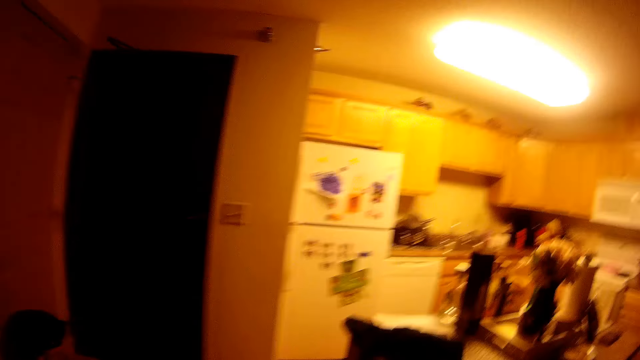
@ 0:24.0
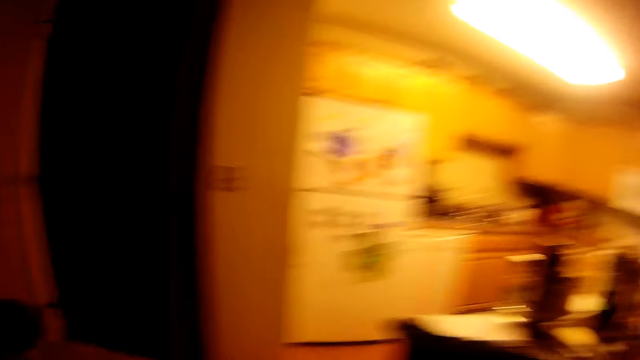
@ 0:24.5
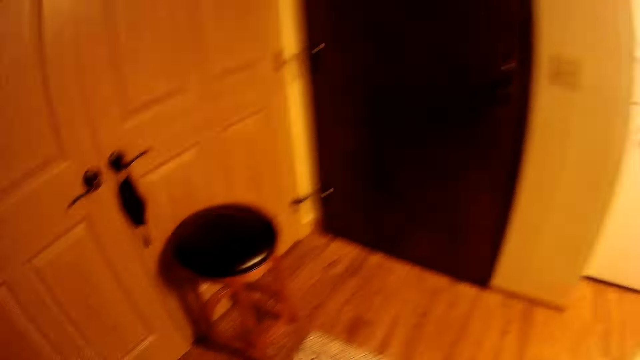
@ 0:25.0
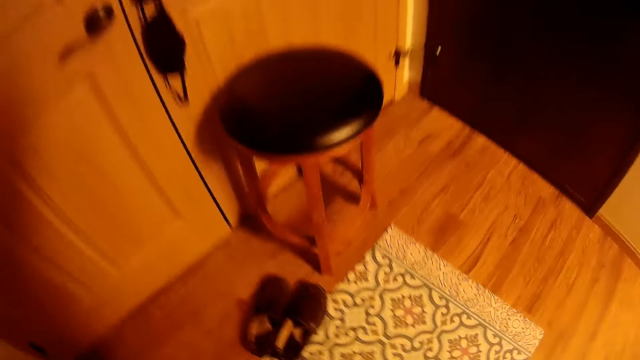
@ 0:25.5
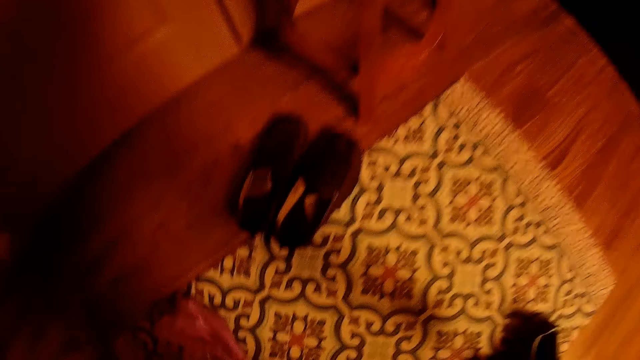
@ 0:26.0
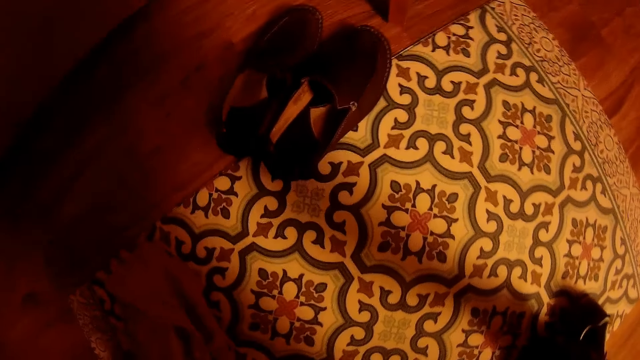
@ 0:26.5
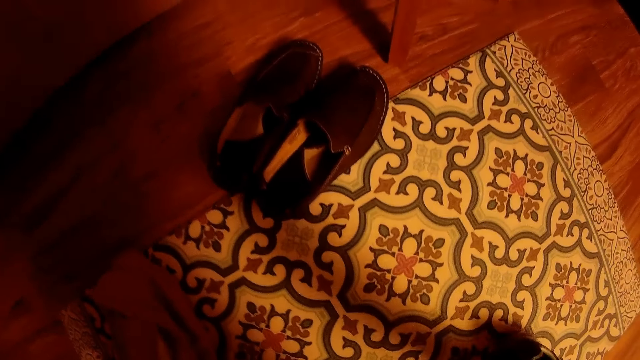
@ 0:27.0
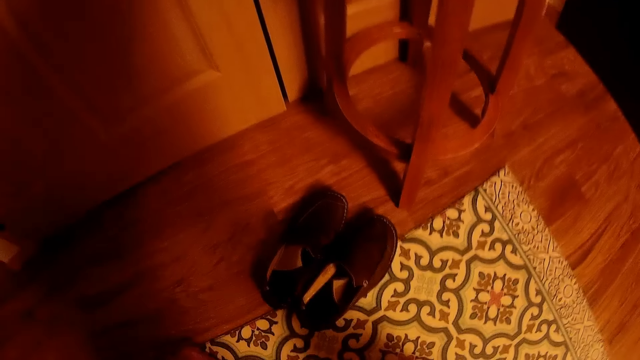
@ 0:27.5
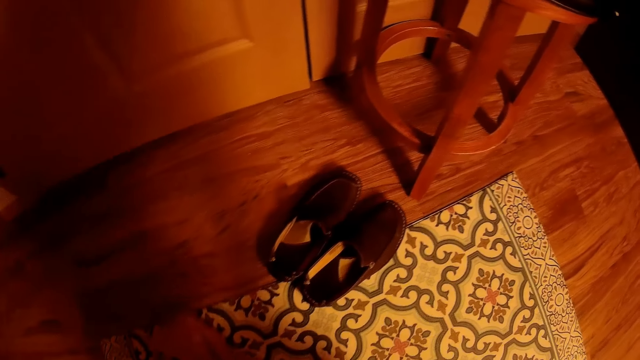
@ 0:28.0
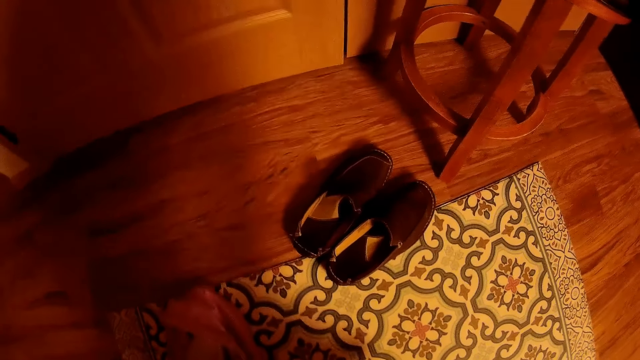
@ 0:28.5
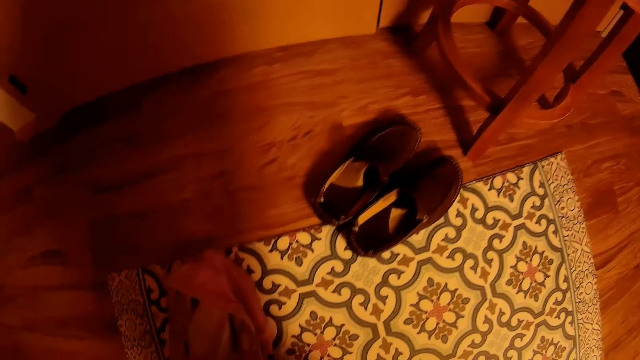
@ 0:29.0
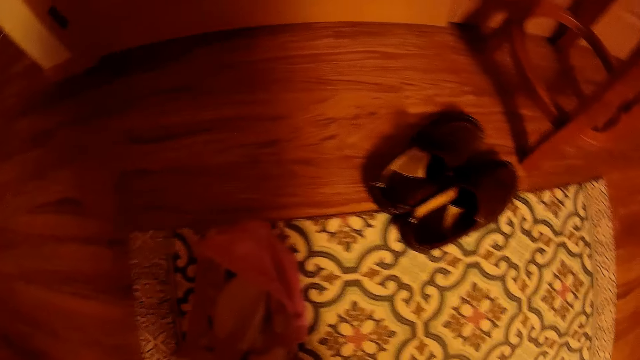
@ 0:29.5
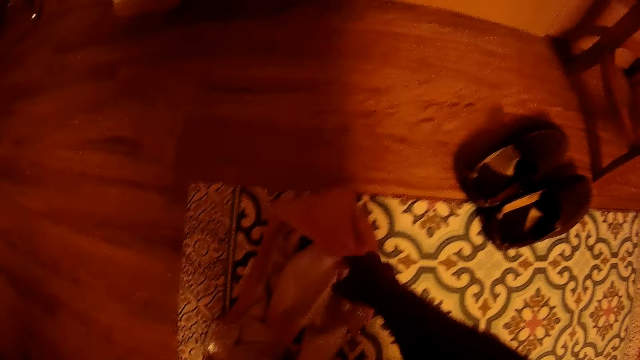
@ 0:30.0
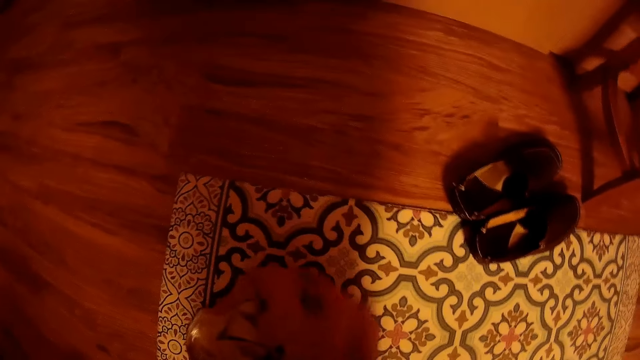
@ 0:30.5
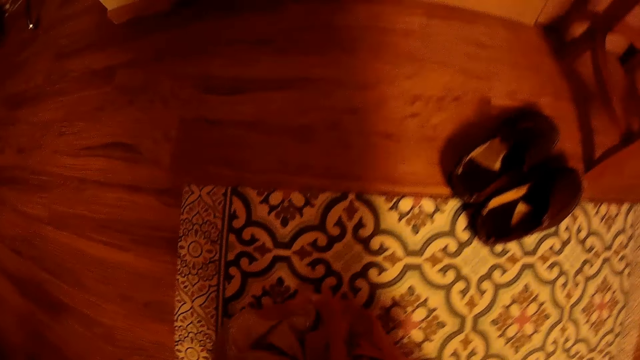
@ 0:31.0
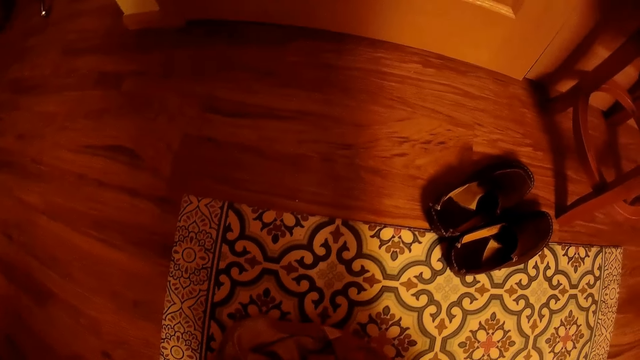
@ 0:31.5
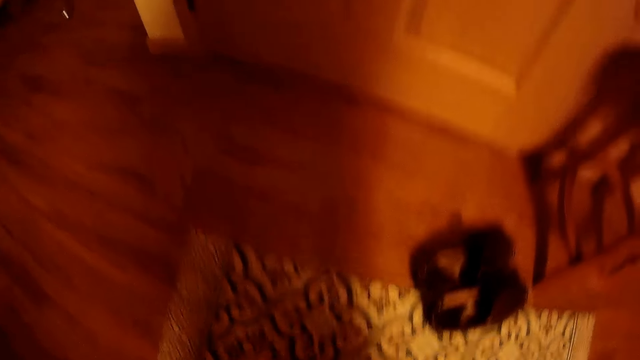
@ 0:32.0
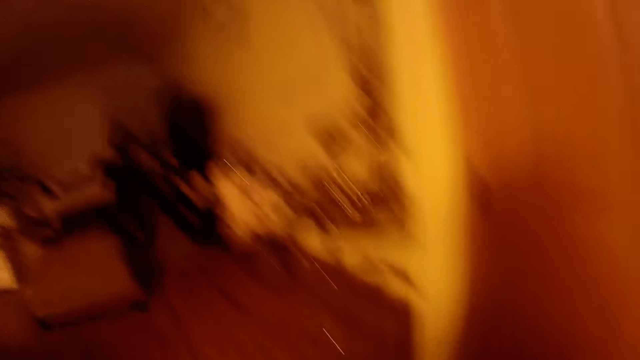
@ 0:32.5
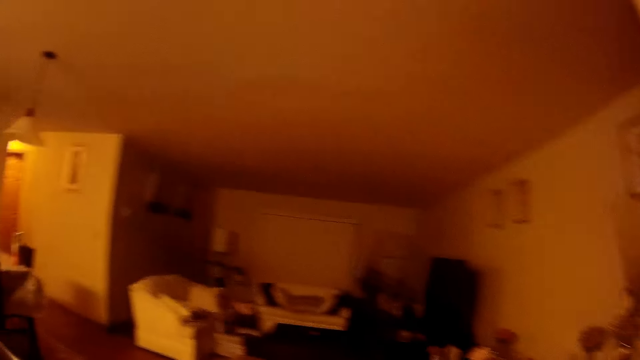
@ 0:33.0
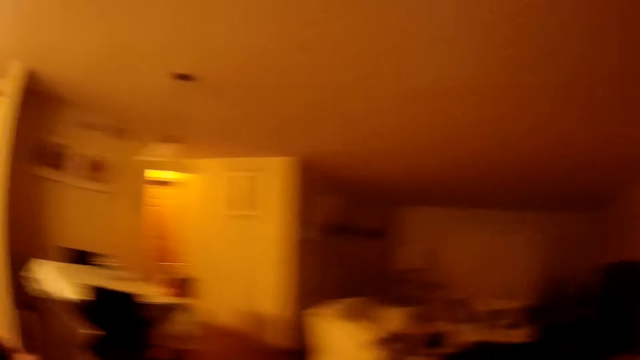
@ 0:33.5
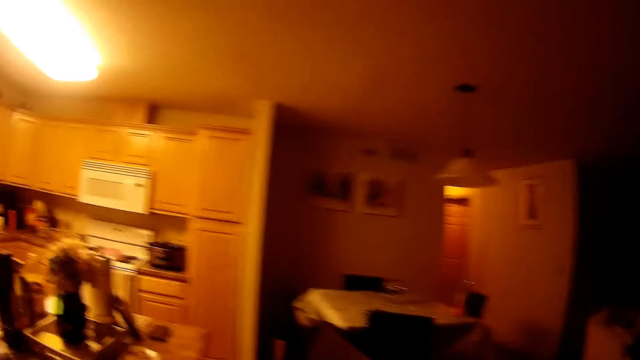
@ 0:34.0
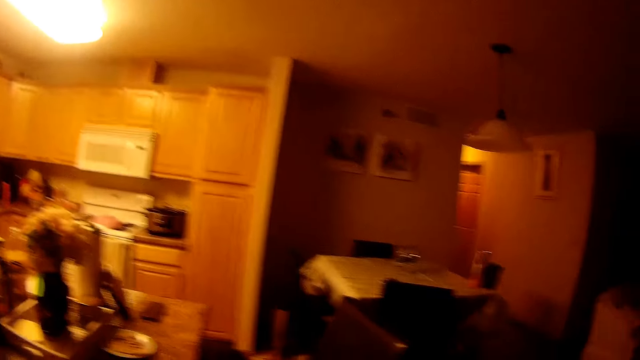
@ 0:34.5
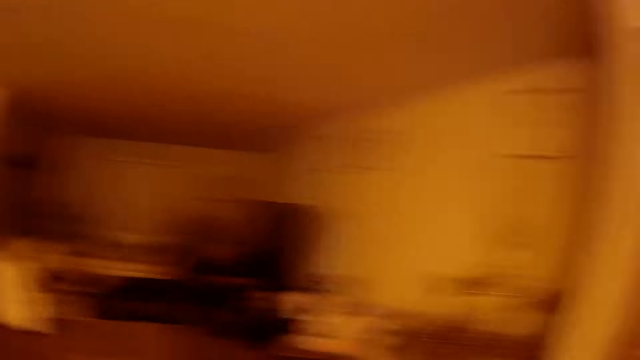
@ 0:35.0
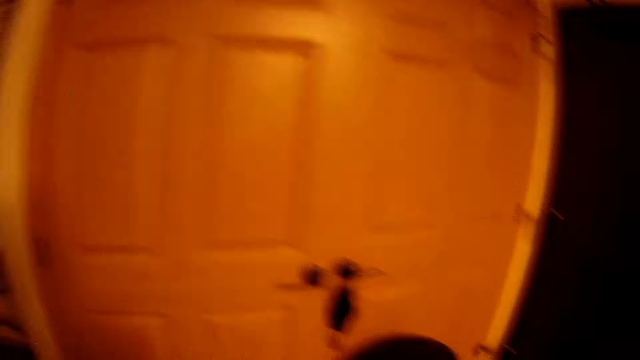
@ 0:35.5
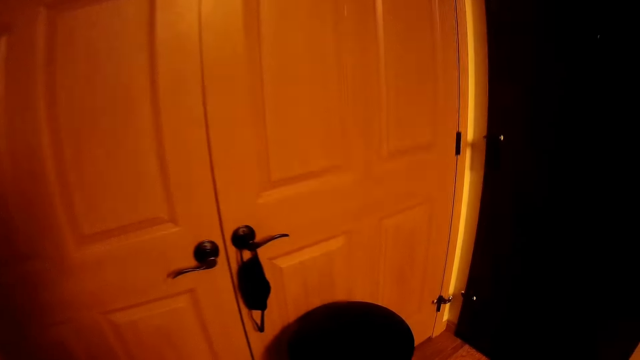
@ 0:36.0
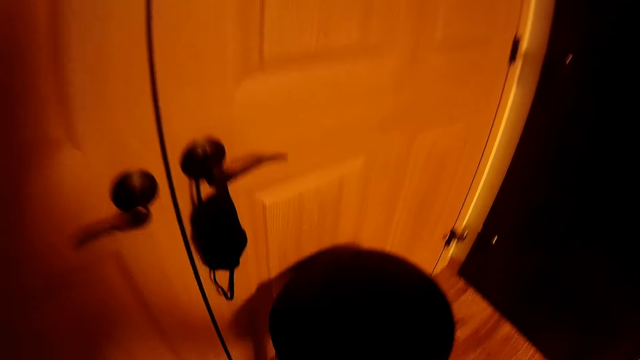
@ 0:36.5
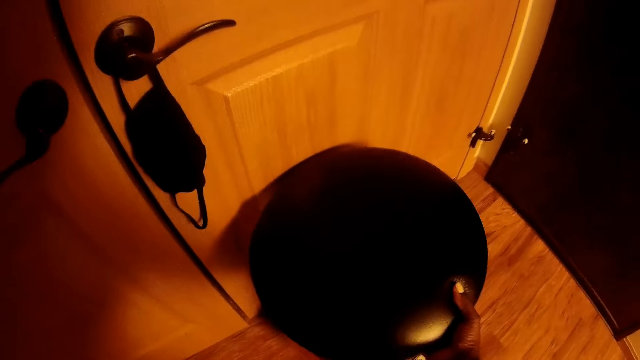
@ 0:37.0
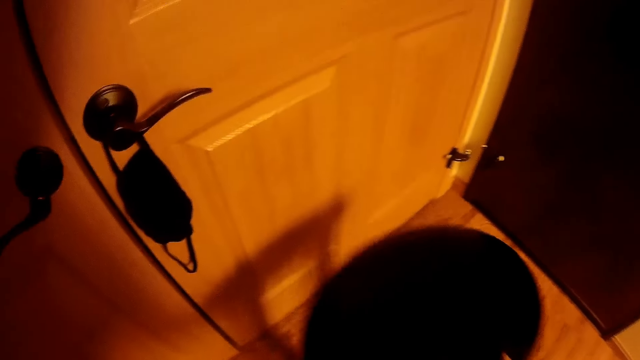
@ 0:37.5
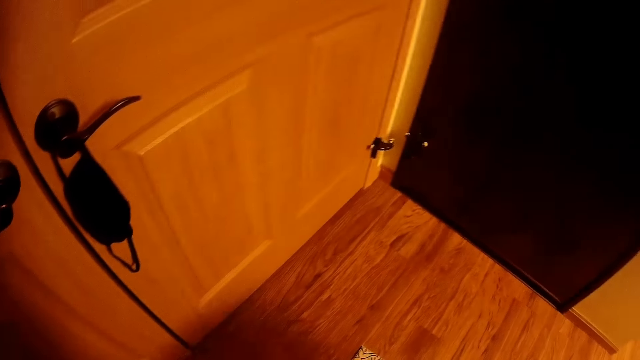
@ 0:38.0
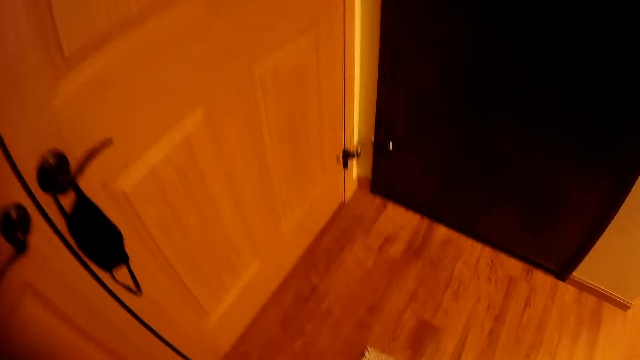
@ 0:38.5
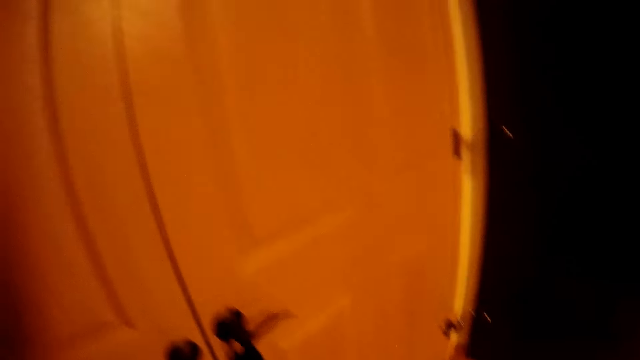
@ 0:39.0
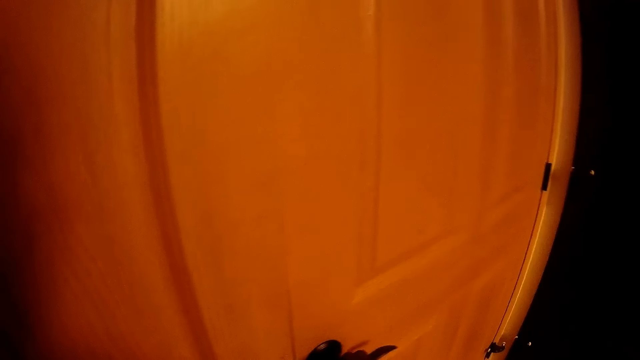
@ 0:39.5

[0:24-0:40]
The camera wearer bends down. She picks up a cloth from the floor with her right hand. She straightens up and looks around. She lifts up a stool and moves the stool with her right hand.

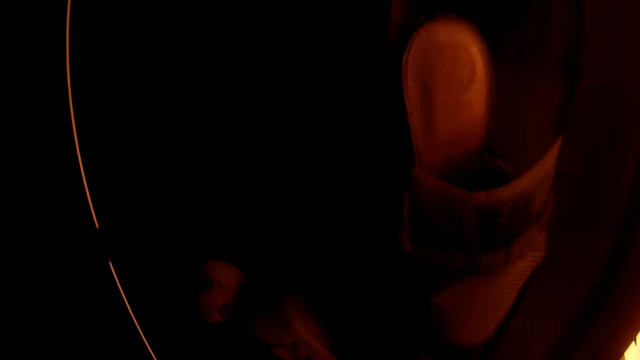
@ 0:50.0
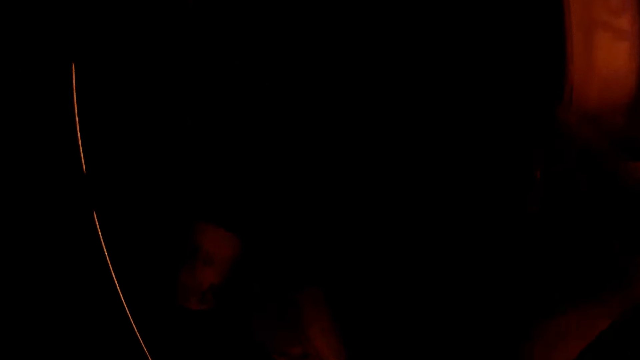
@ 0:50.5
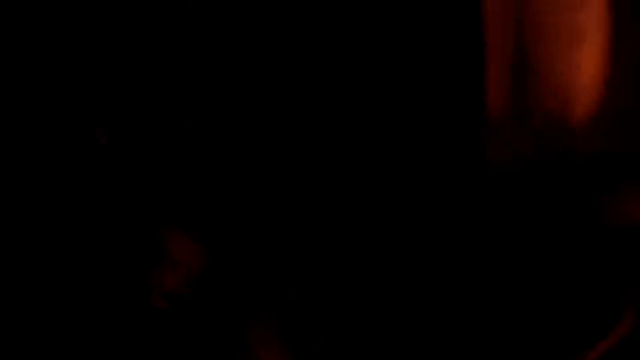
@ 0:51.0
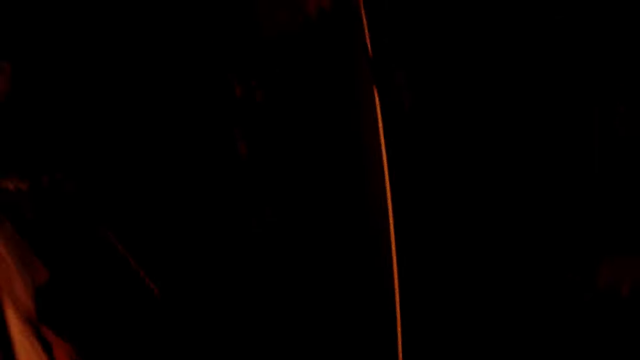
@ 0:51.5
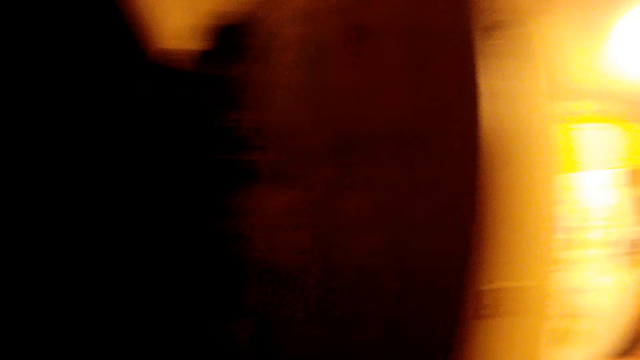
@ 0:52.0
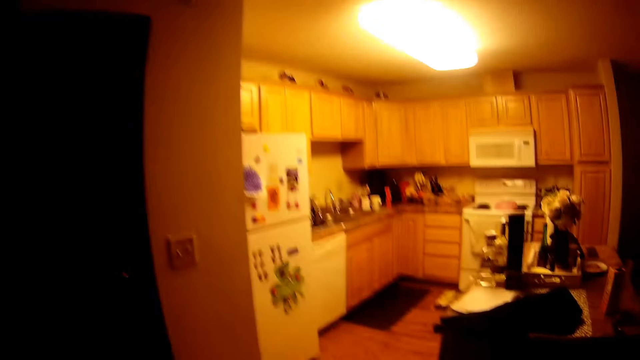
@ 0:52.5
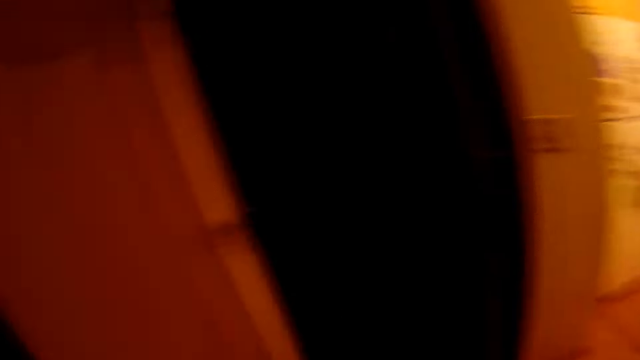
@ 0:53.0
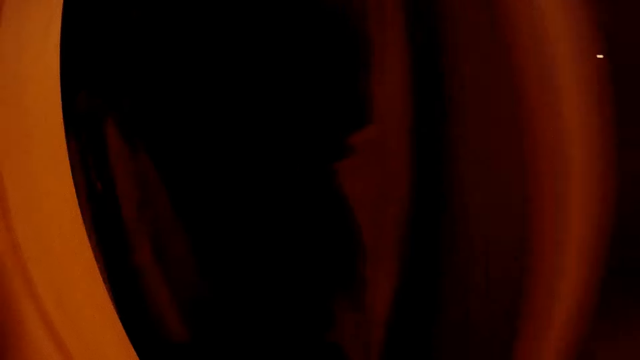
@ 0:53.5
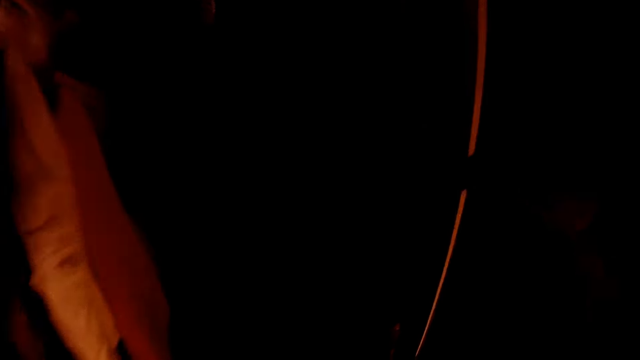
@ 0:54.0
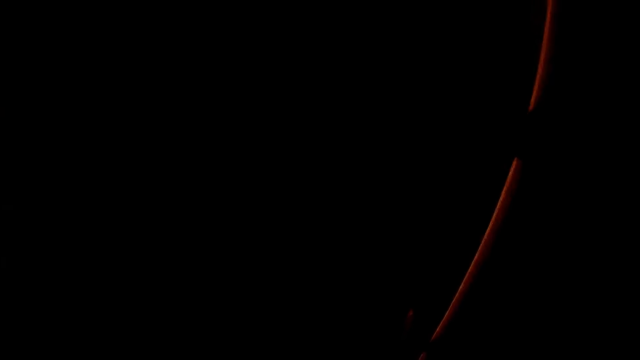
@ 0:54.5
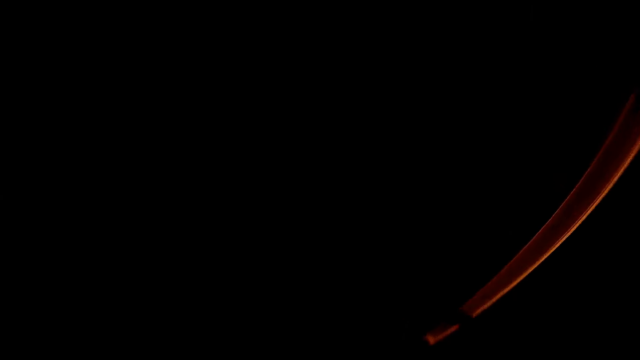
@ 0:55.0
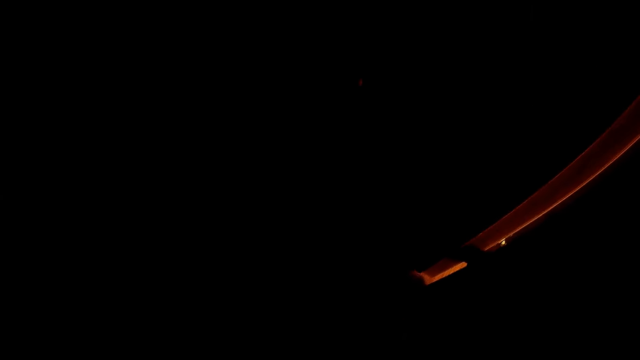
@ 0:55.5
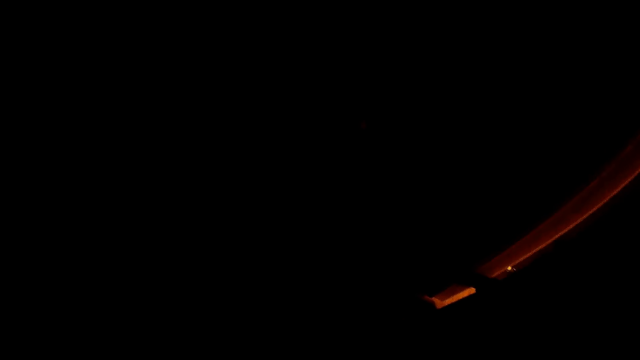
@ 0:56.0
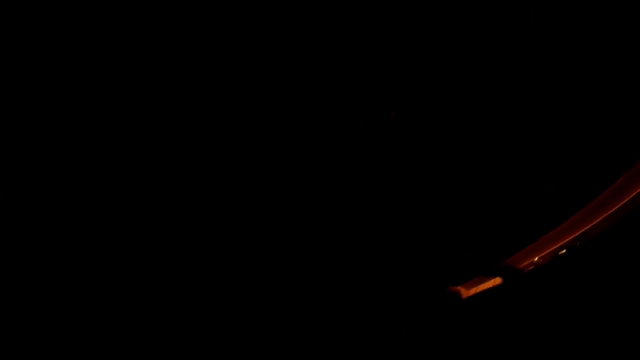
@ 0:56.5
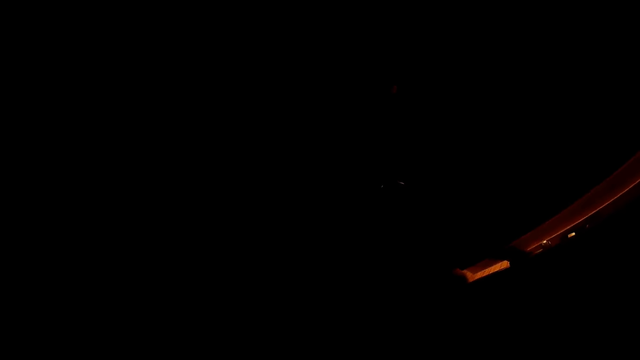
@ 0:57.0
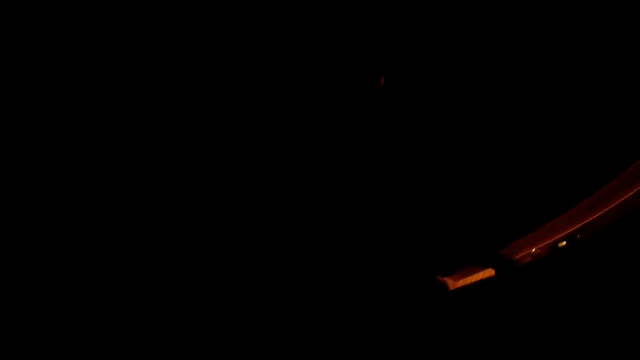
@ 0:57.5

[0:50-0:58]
The camera wearer closes the door of the wardrobe. They open a door of the wardrobe and look in the wardrobe.
